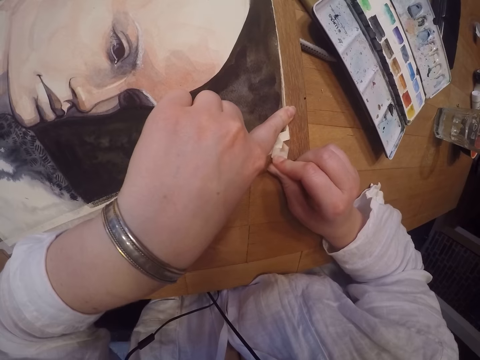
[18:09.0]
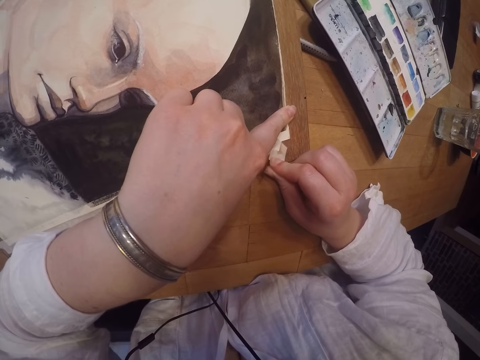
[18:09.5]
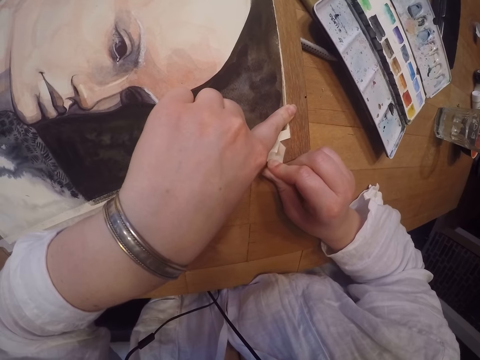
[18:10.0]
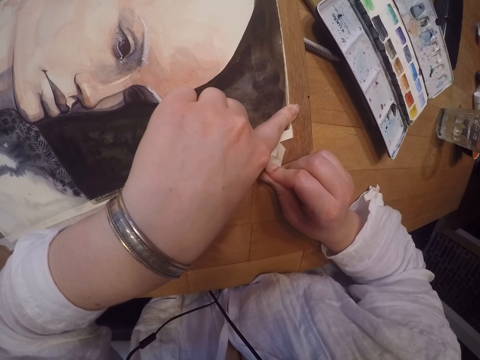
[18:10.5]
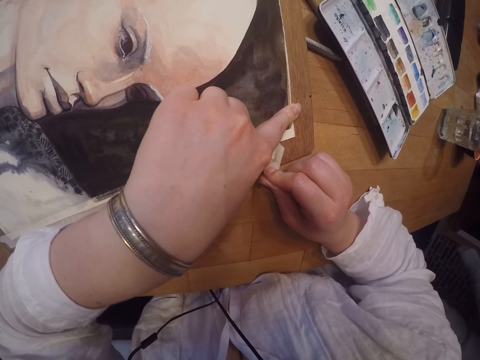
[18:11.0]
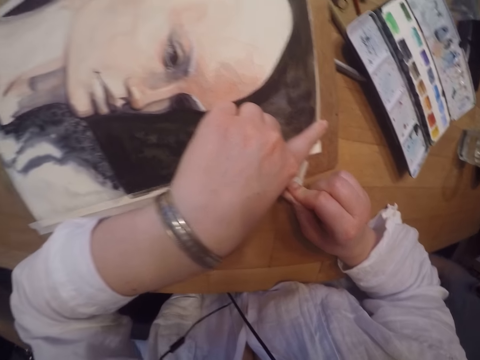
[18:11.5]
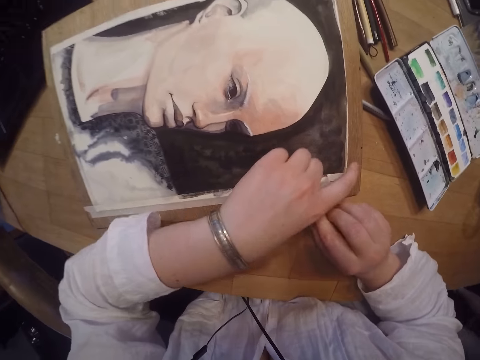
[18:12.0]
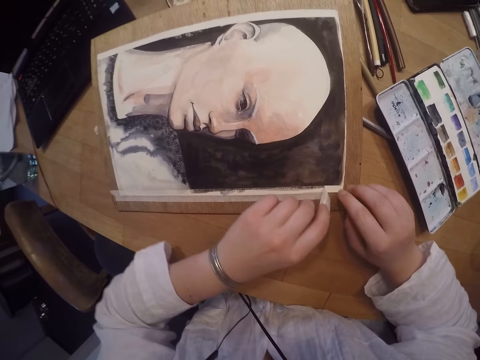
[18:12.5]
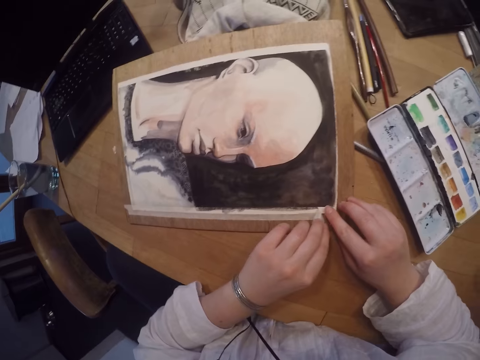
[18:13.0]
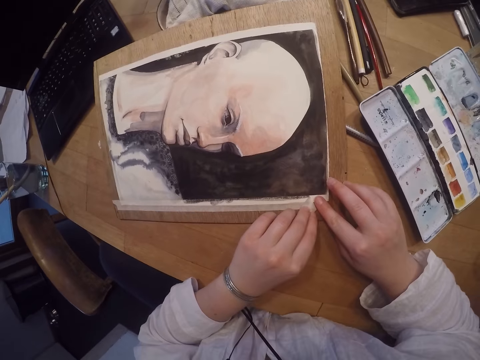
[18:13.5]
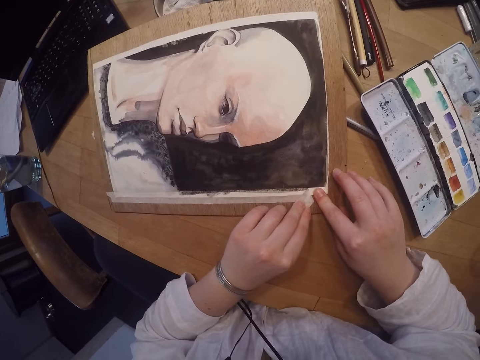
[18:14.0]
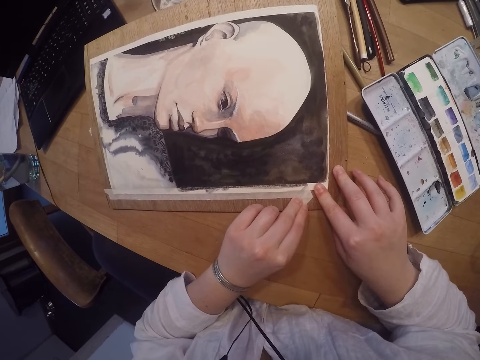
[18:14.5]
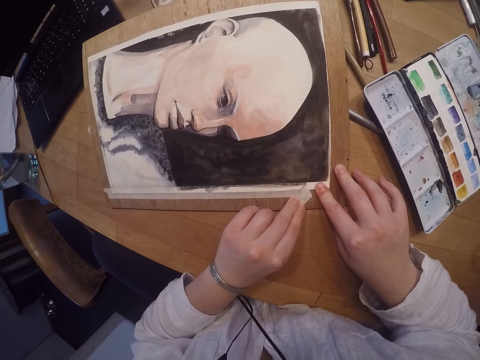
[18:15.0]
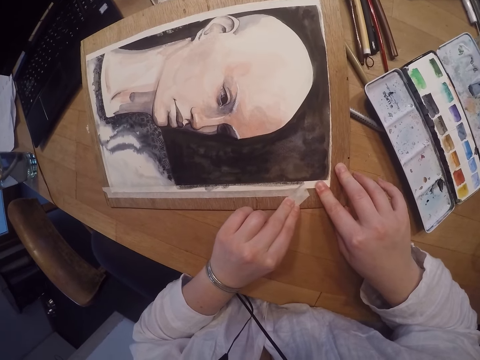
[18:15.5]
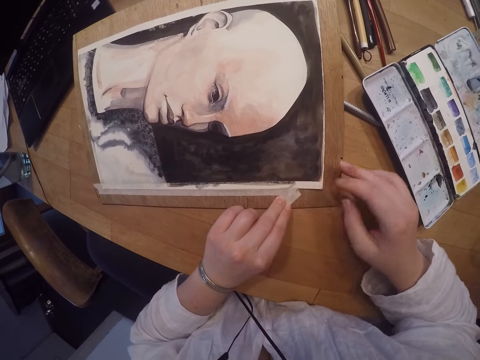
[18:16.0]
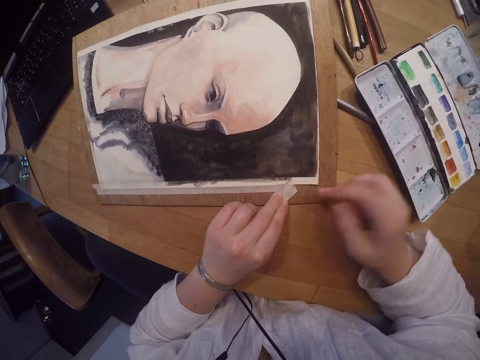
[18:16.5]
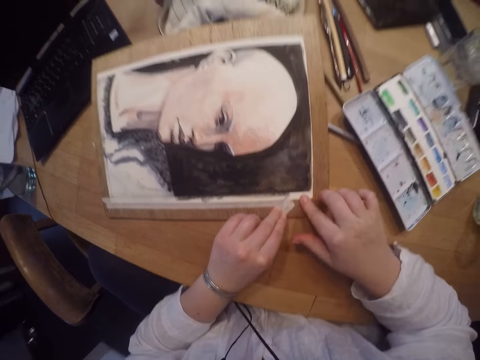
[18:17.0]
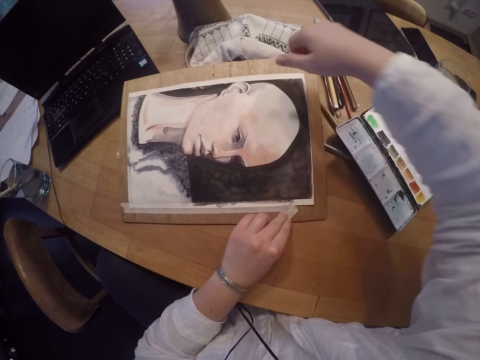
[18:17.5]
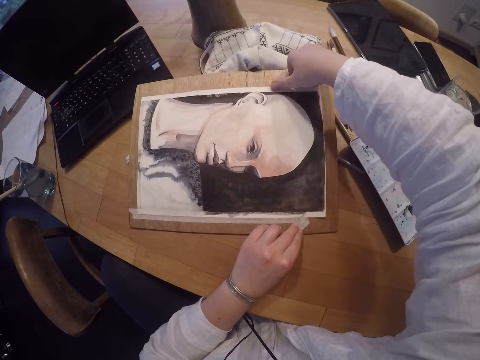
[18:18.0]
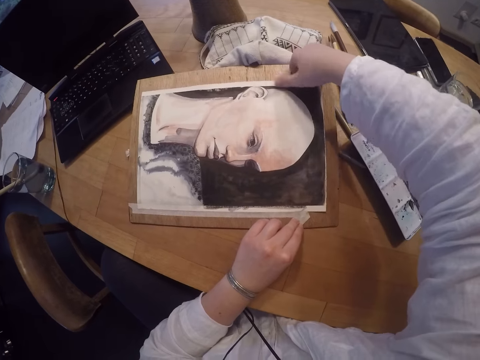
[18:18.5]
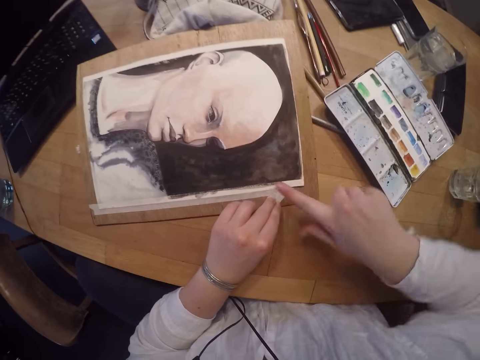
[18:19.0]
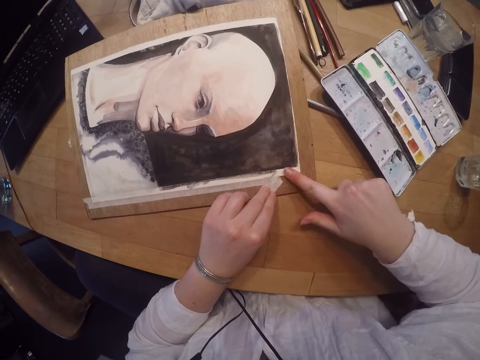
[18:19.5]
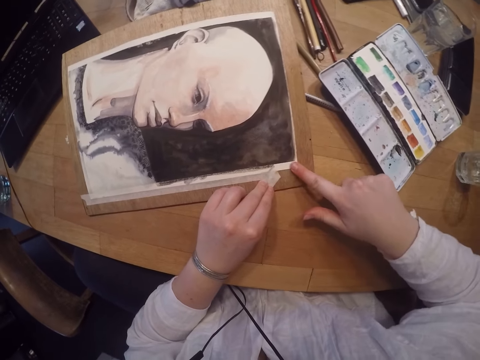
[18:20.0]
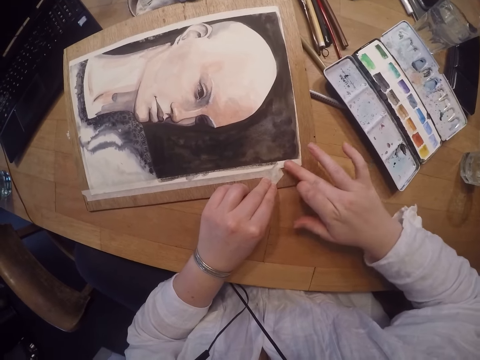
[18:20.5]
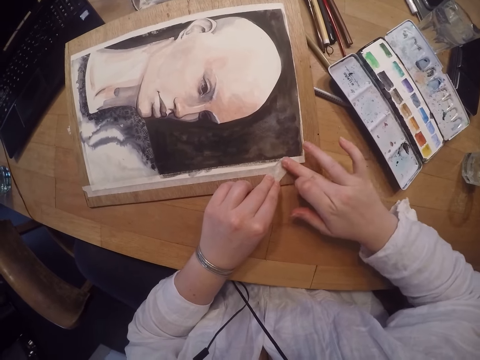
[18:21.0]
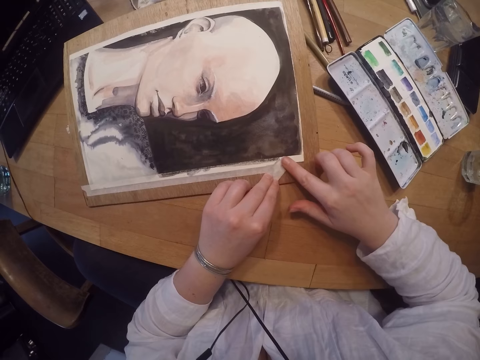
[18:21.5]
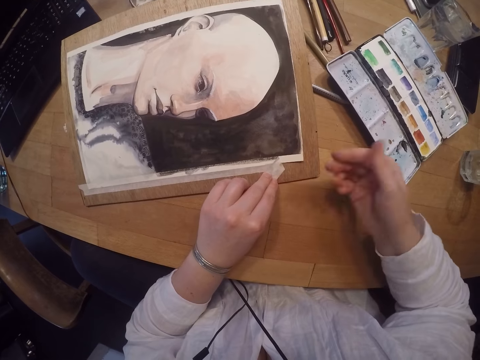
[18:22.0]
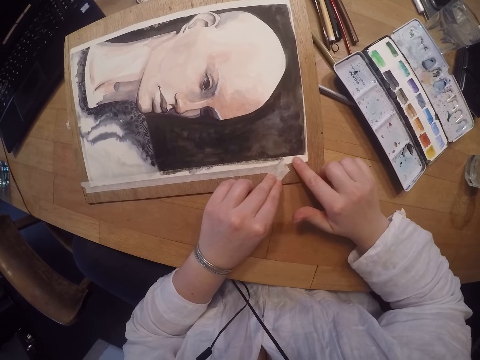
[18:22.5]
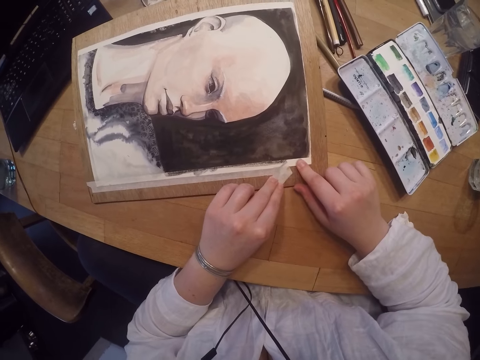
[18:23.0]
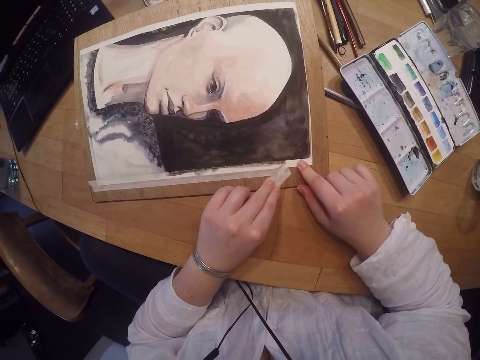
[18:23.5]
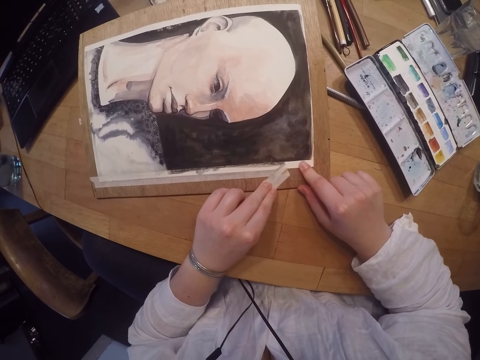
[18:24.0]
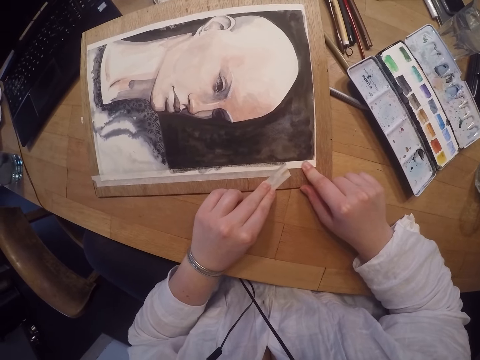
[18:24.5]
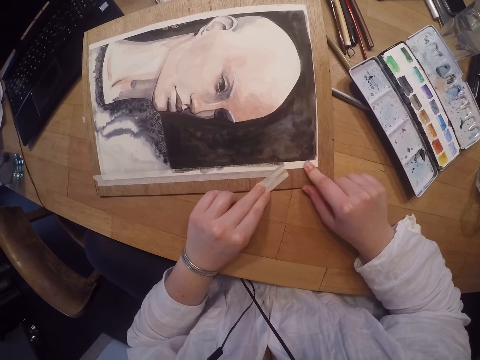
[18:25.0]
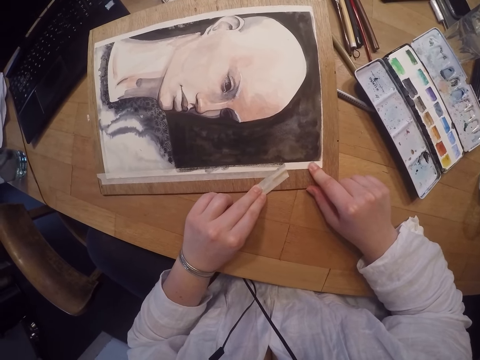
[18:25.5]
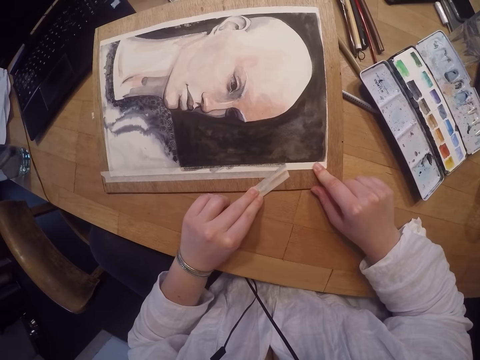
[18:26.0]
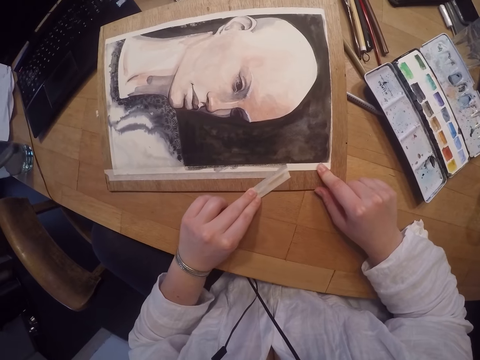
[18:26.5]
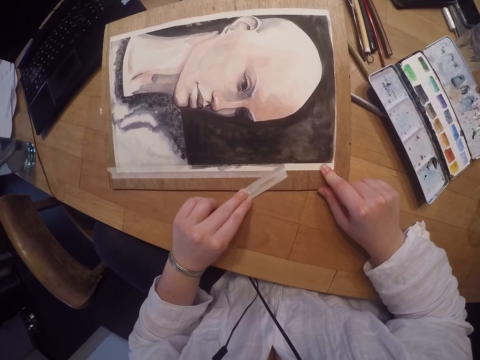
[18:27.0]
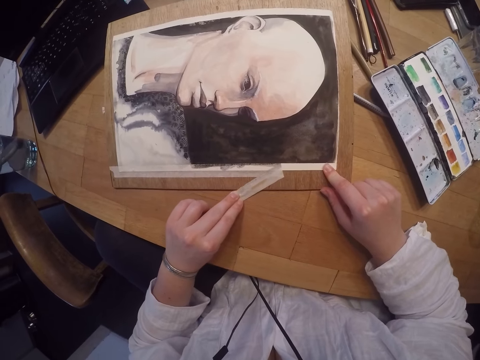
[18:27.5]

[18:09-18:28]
A man walks behind the camera wearer. The camera wearer removes the masking tape. They hold the tape. They check the painting. They press the edge of the wall art painting. They look at the finger. They remove the tape at the edge of the wall art painting.

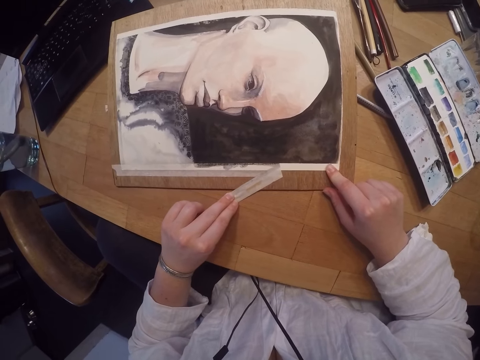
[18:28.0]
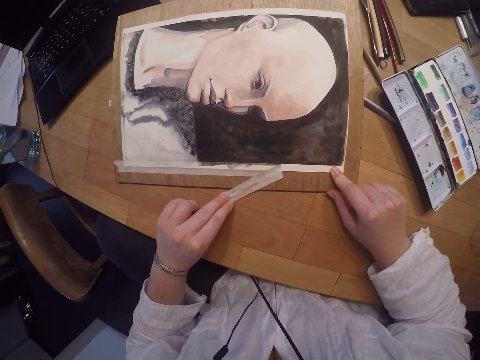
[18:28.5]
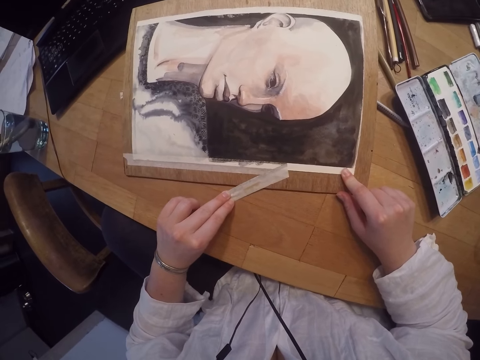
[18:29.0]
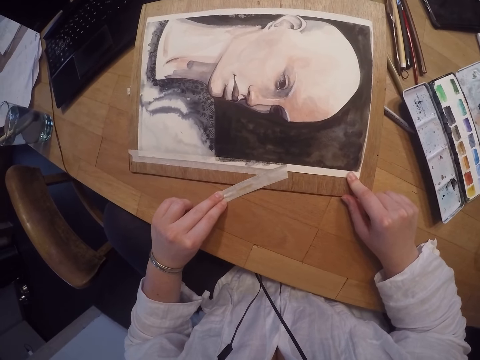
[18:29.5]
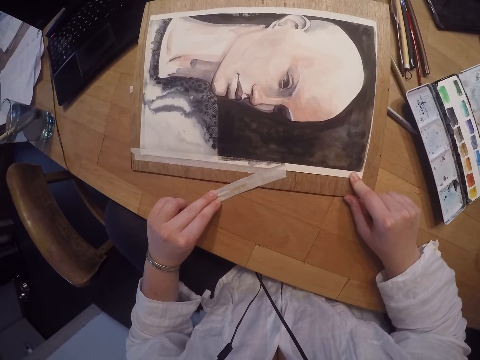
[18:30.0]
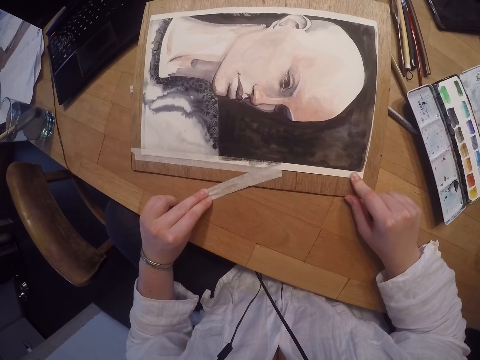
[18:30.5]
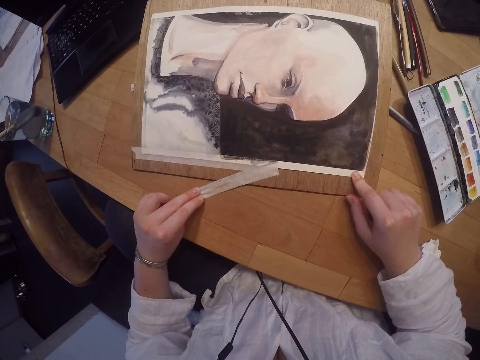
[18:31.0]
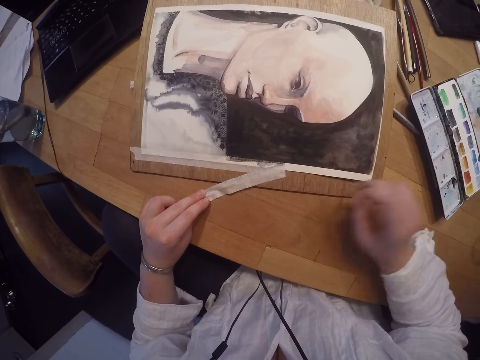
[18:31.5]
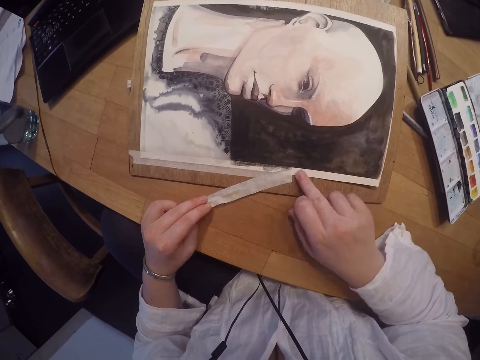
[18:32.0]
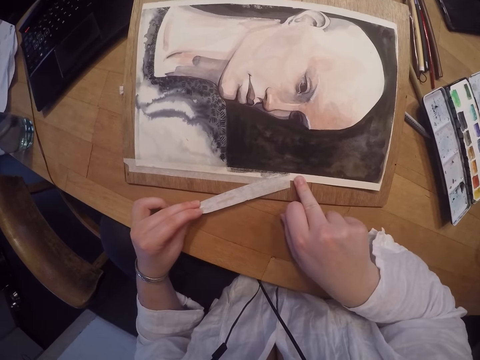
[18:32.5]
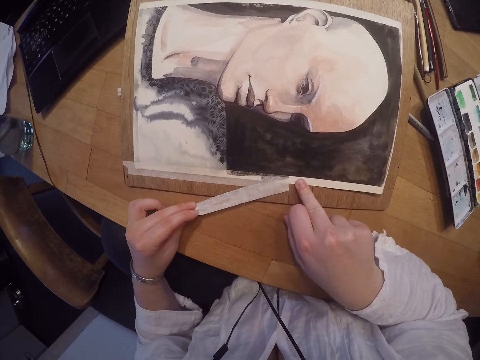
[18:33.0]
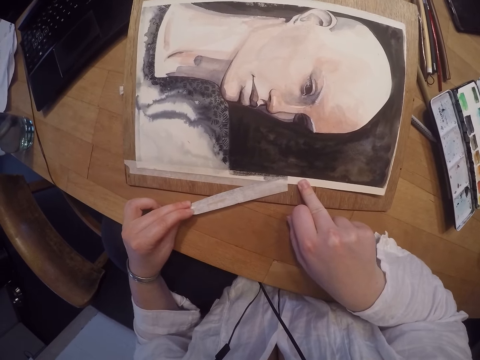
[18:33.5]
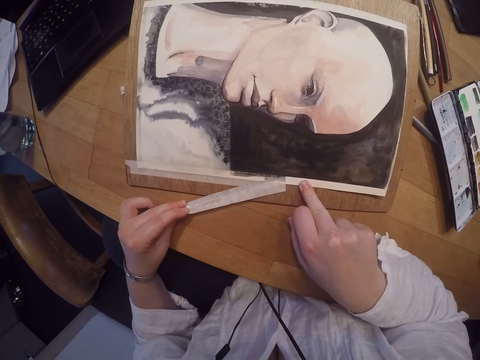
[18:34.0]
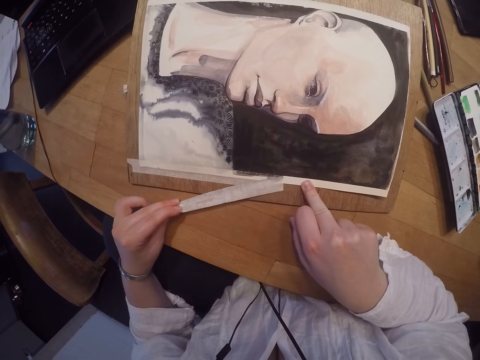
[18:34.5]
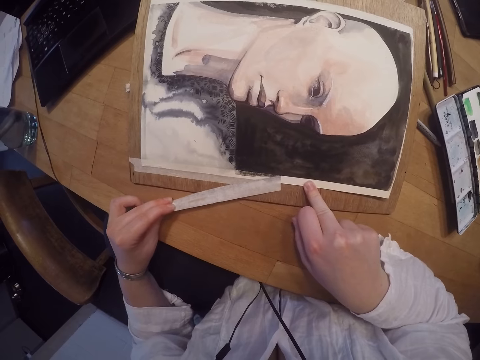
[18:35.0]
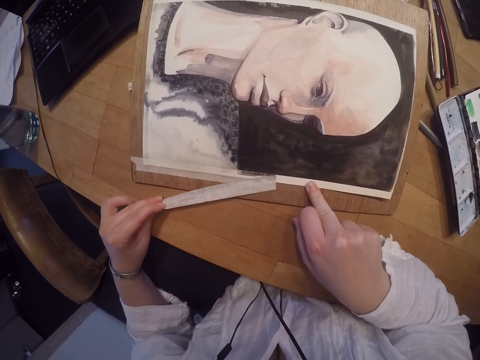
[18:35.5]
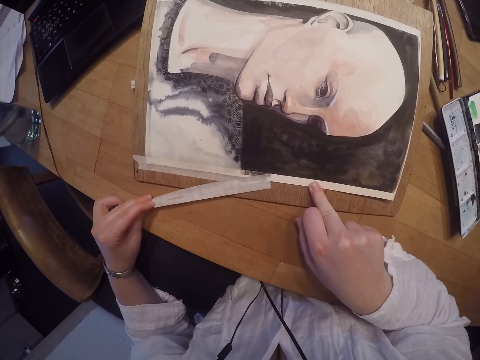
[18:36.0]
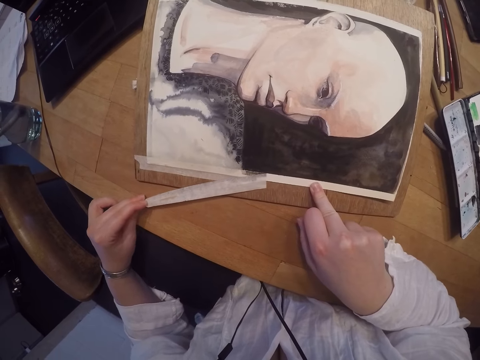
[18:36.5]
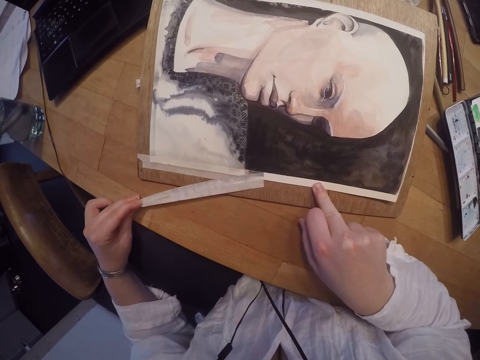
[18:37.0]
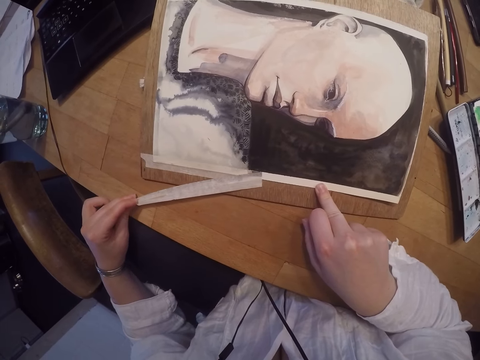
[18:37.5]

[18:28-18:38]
The camera wearer moves the finger to hold the wall art painting. They remove the tape at the edge of the wall art painting.
